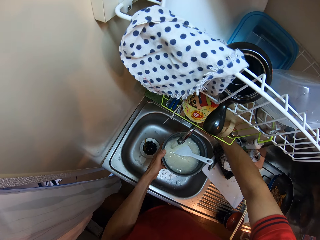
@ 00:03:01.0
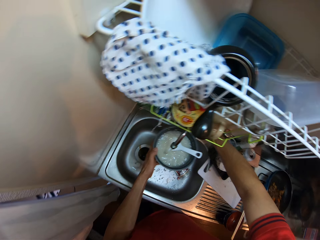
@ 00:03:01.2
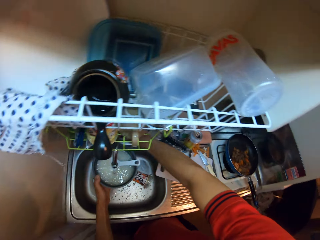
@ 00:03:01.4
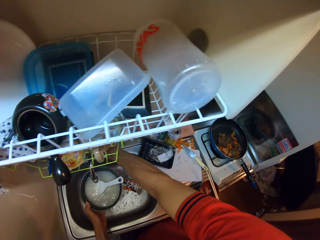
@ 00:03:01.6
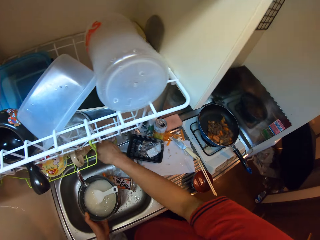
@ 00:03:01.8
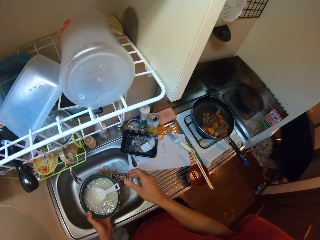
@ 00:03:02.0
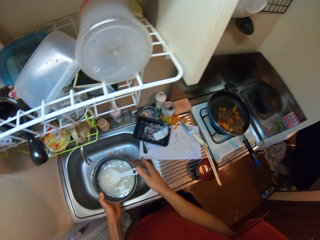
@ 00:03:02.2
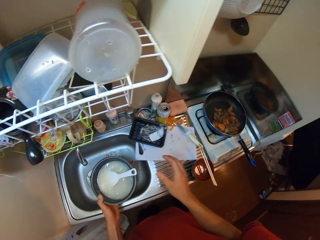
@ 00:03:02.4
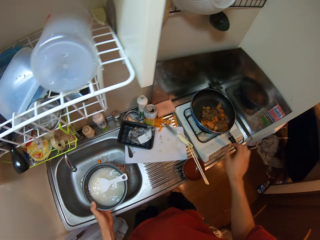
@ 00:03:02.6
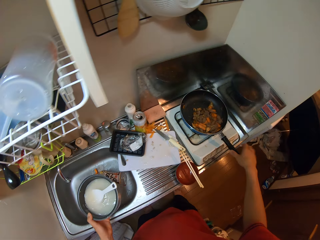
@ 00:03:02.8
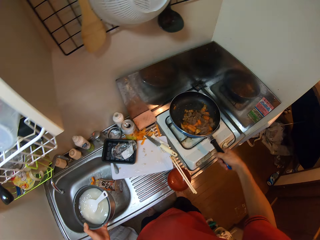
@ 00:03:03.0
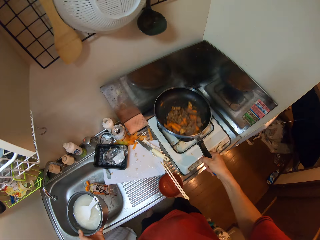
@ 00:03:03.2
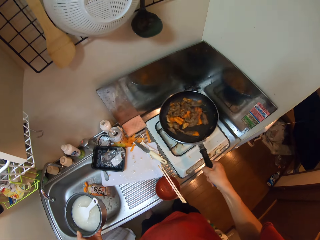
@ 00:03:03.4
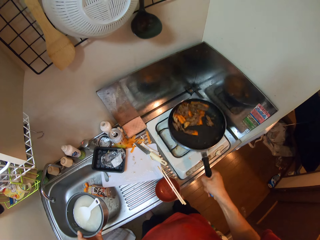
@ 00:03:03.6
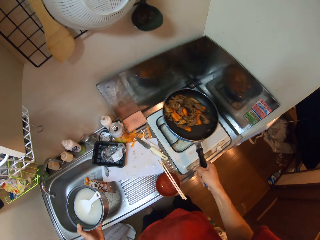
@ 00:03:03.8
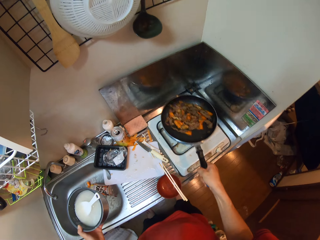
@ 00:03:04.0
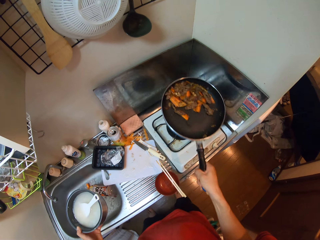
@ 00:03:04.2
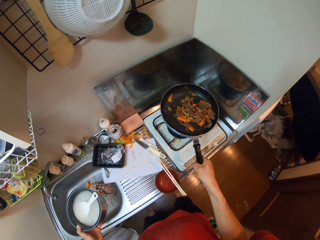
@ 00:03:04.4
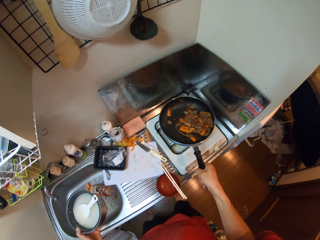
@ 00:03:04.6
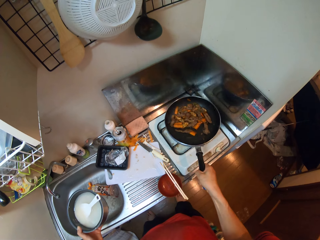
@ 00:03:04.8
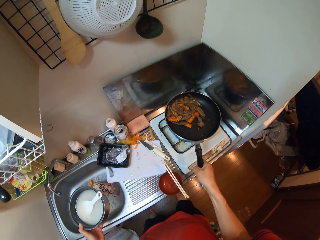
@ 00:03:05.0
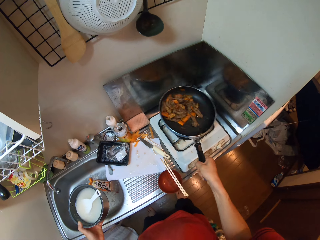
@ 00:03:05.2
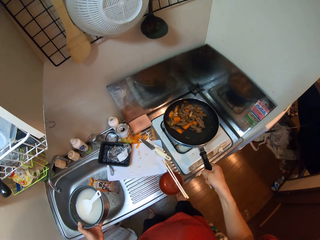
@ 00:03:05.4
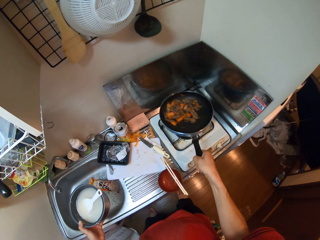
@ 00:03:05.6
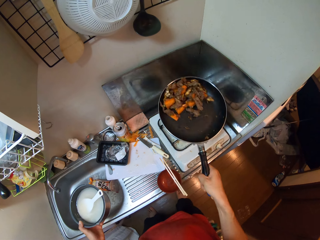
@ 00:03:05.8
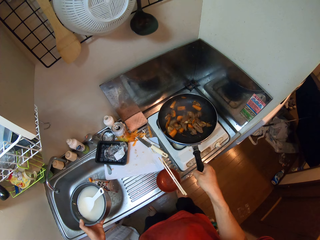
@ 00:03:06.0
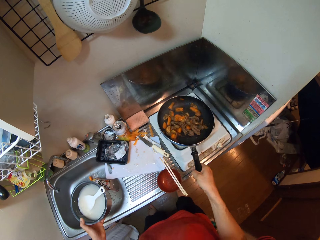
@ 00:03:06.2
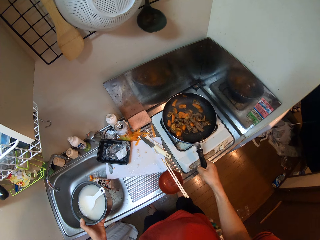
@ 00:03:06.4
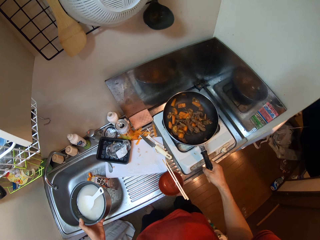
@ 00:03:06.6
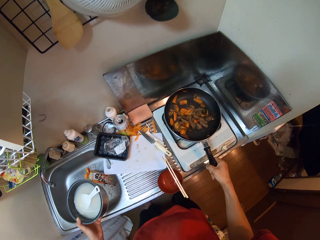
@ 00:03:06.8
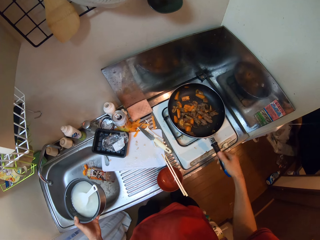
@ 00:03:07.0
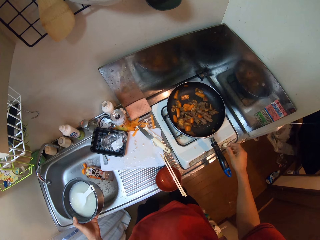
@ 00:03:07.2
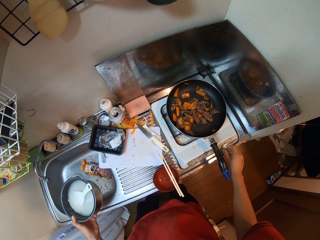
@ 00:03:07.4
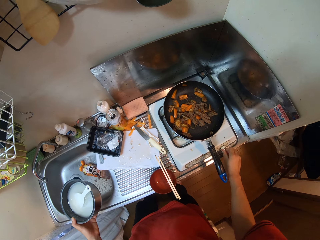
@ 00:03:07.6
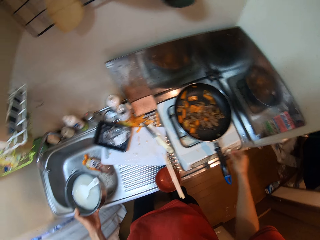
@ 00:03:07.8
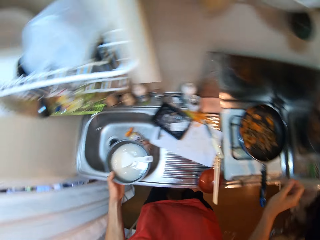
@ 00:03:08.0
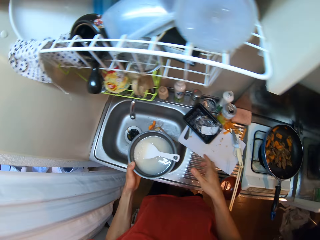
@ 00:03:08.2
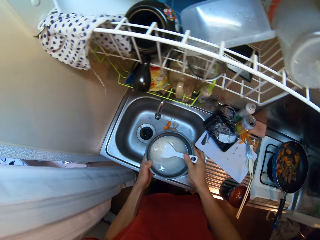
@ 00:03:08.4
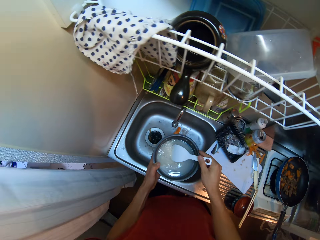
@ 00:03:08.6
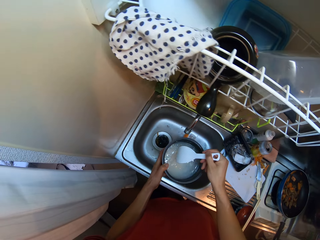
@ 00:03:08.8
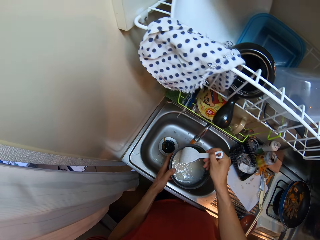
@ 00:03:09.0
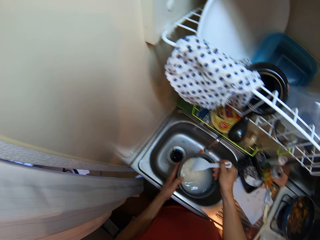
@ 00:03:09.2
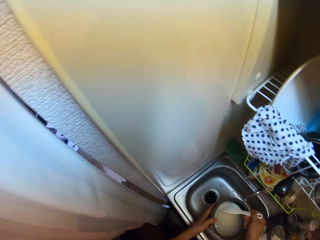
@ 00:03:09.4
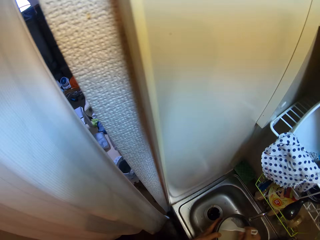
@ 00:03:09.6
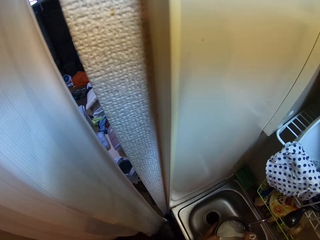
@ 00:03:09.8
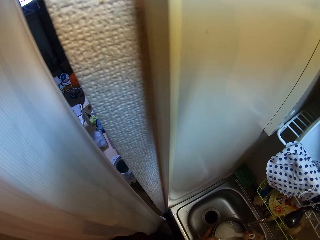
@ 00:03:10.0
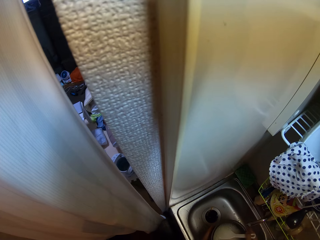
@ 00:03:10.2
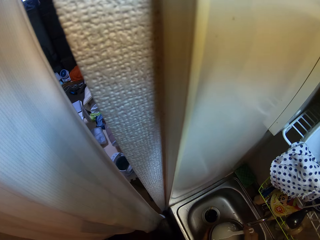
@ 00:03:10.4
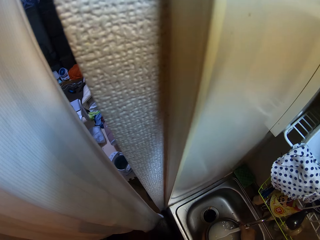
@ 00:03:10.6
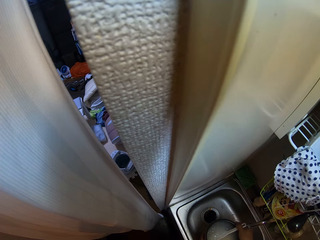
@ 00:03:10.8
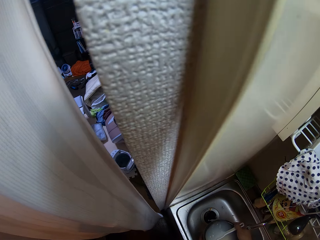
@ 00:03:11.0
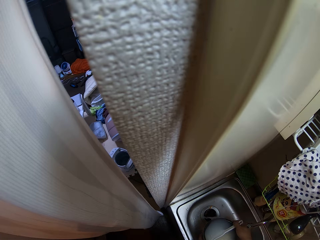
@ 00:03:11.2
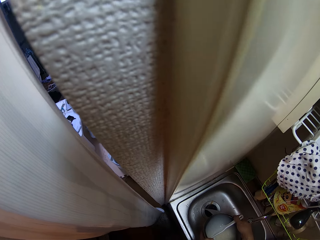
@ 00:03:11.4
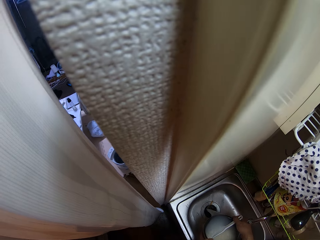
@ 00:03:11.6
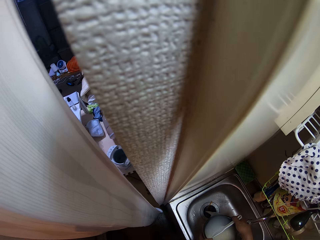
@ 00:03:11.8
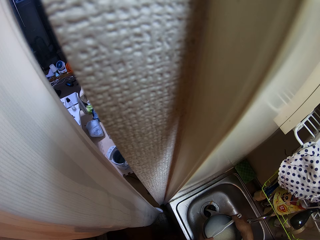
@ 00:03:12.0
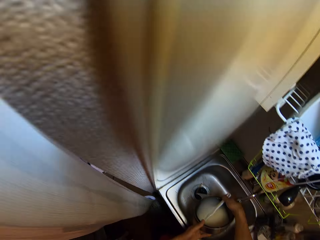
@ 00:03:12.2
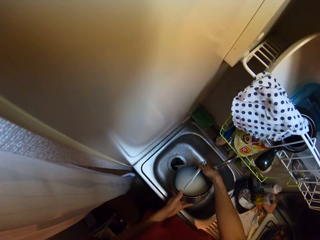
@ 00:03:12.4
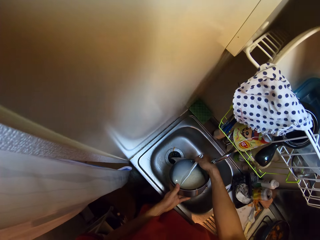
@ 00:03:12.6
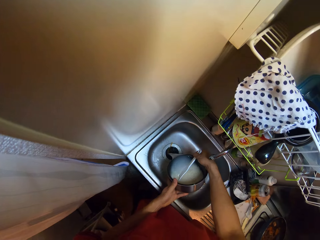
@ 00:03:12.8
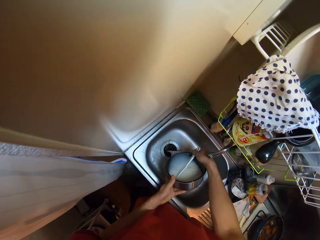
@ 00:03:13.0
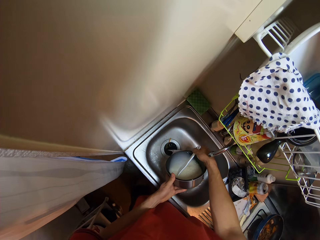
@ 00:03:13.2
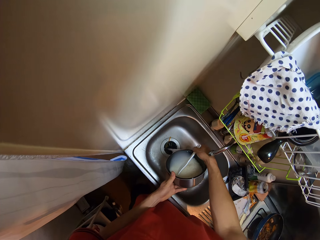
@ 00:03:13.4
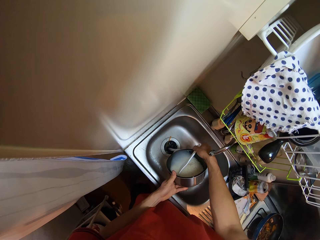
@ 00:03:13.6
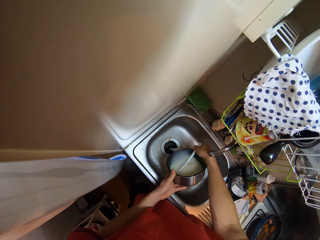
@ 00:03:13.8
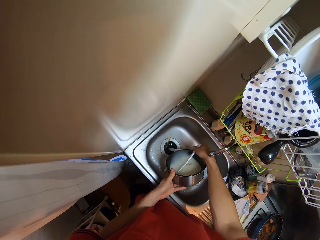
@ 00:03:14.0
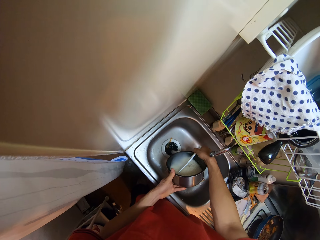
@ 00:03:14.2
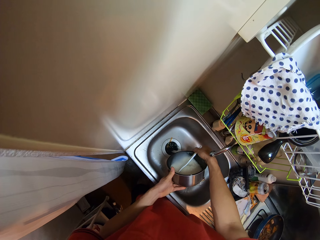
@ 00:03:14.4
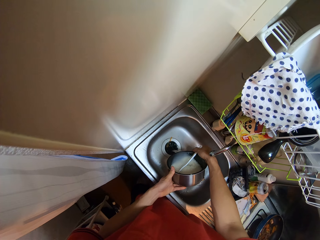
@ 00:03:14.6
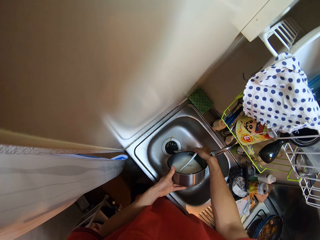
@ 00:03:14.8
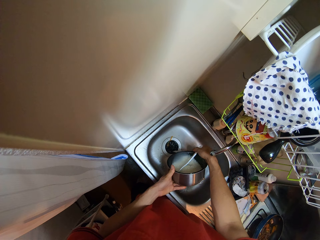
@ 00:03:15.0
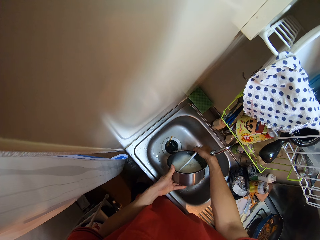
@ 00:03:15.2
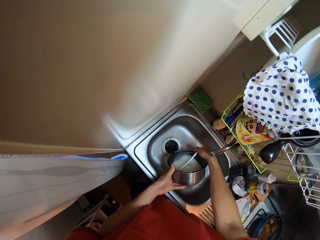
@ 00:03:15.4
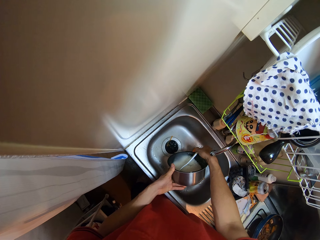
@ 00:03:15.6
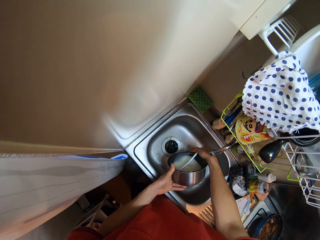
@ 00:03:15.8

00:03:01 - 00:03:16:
The camera wearer switches off the tap. She lifts the pan. She swirls the tomatoes and meats in the frypan with her right hand. She drops the frypan on the gas cooker. She switches off the cooker. She turns the knob on the gas cooker with her right hand. She stirs the rice. She drains the water in the pot into the sink.

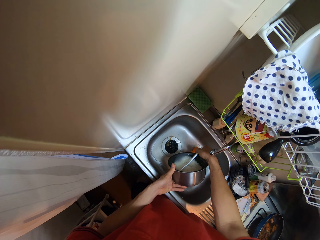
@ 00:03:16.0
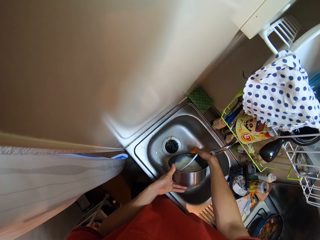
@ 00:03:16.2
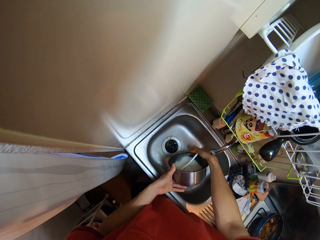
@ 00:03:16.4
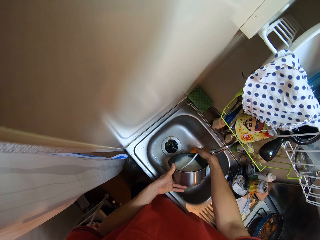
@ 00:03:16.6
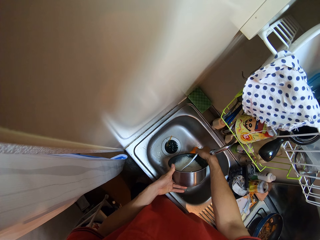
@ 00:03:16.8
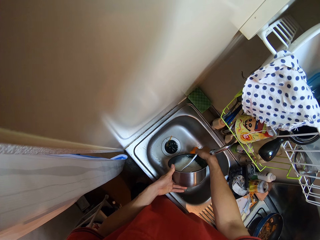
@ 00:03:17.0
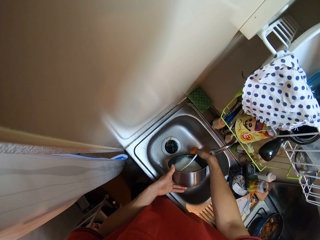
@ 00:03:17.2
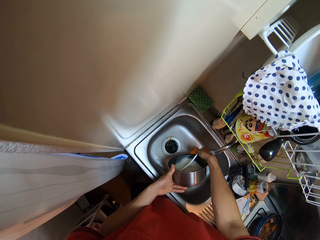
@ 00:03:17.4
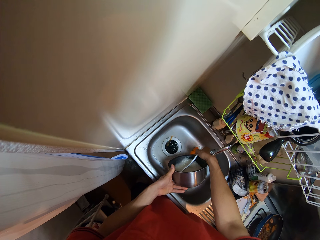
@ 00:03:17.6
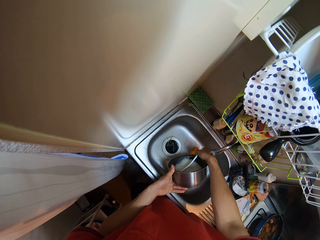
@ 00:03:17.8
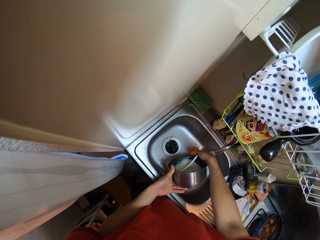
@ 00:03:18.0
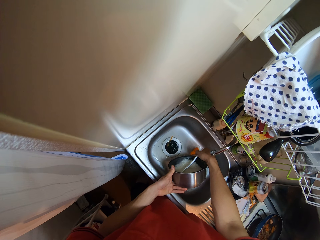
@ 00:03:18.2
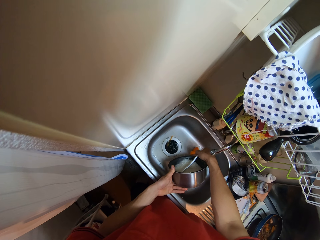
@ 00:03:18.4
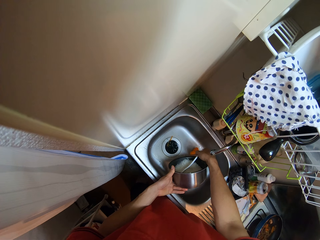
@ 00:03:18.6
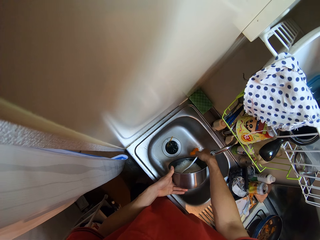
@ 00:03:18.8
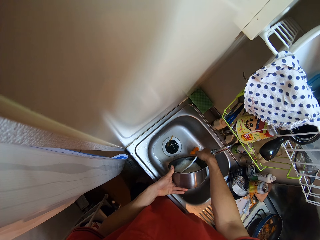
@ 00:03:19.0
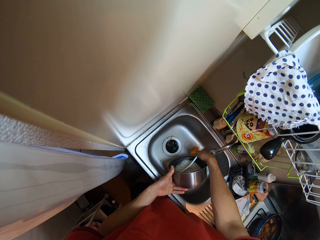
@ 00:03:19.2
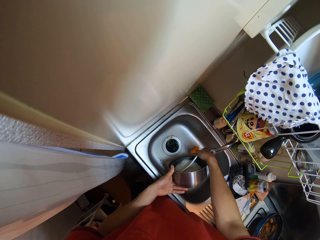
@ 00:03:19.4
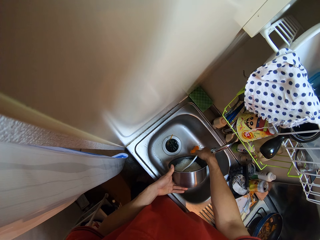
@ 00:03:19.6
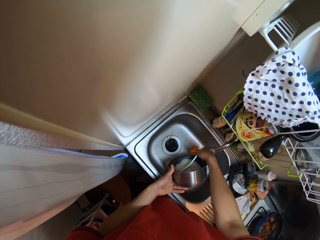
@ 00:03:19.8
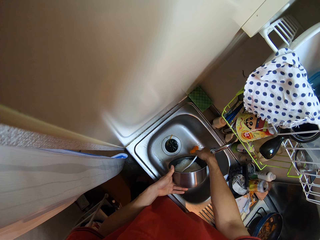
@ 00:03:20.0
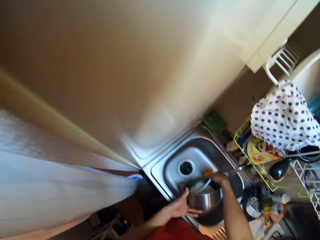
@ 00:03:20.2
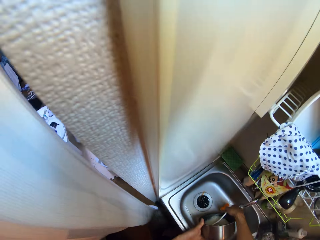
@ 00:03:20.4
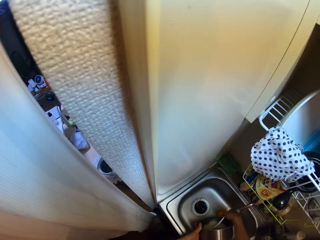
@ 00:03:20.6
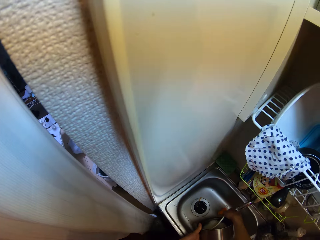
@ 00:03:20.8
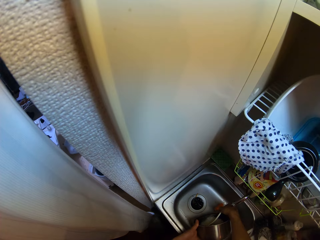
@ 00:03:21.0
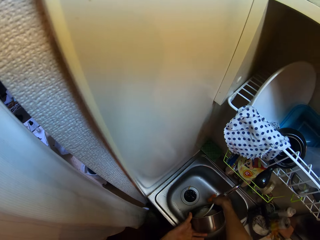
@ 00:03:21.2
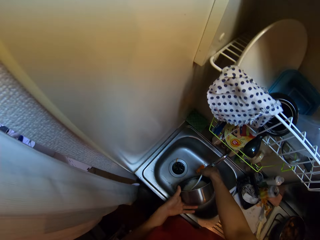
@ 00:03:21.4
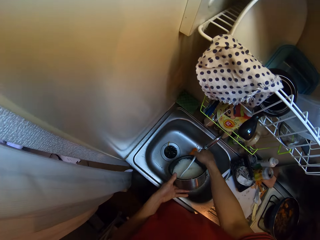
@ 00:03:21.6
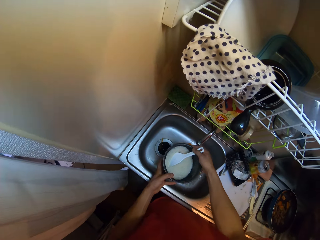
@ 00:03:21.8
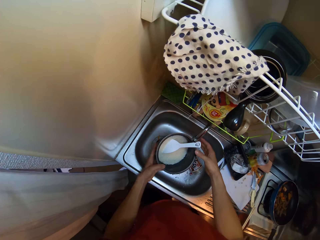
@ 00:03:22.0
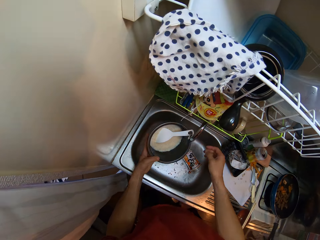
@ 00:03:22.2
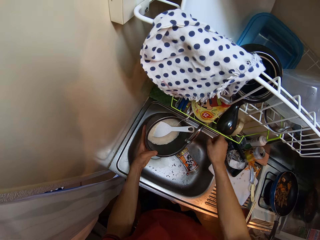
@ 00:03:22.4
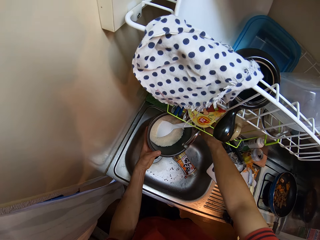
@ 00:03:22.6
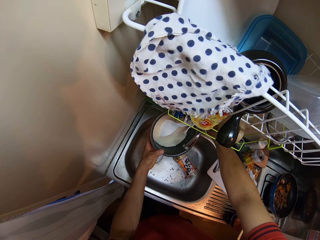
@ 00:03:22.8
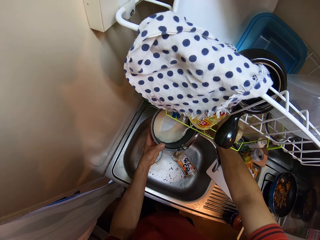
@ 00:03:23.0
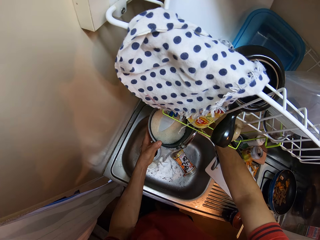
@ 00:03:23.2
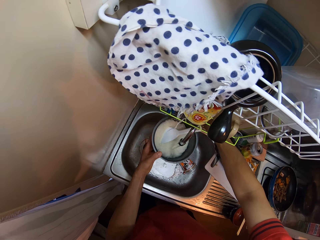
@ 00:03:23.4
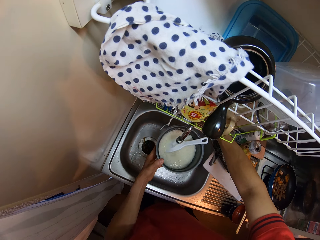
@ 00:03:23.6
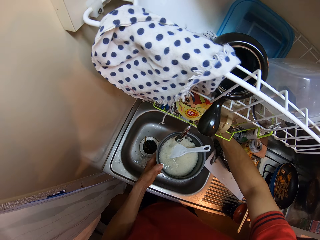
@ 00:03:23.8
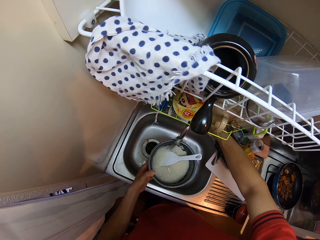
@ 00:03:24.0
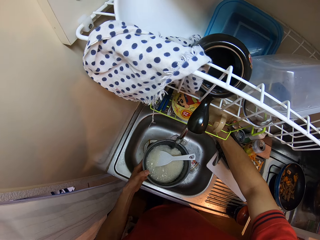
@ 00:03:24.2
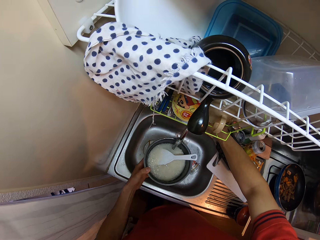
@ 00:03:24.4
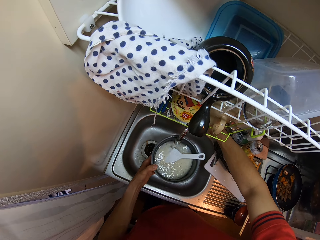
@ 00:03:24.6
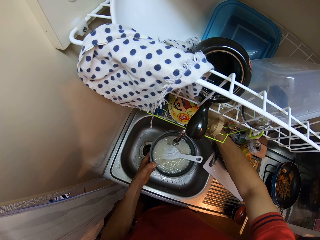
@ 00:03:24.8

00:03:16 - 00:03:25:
The camera wearer opens the tap and puts water in the pot.
